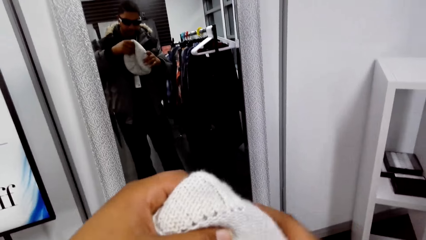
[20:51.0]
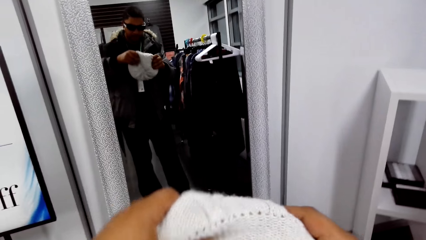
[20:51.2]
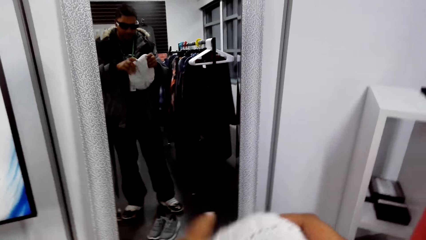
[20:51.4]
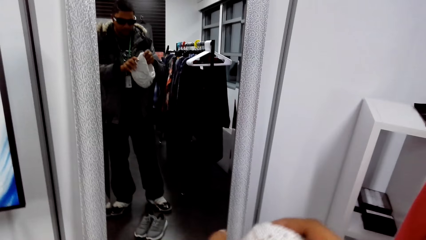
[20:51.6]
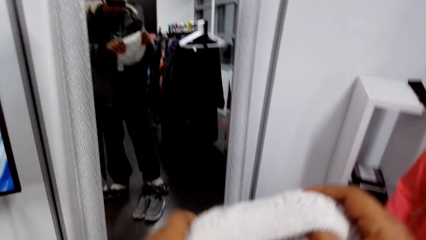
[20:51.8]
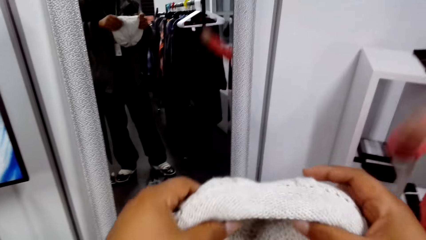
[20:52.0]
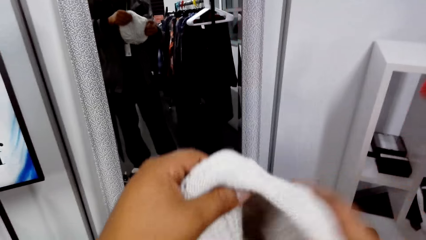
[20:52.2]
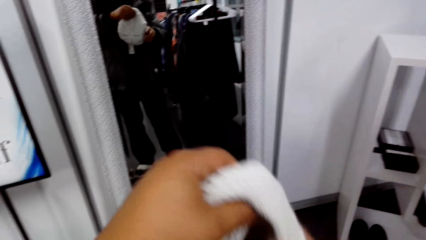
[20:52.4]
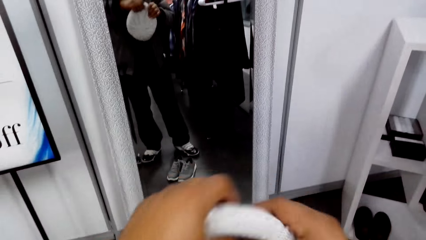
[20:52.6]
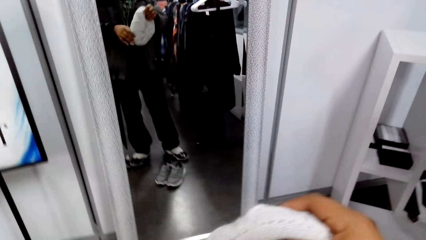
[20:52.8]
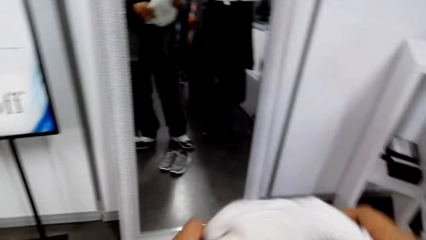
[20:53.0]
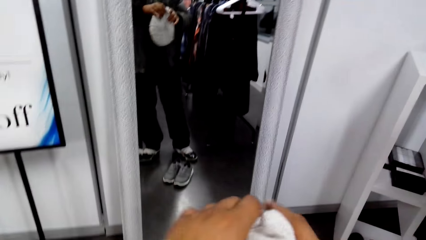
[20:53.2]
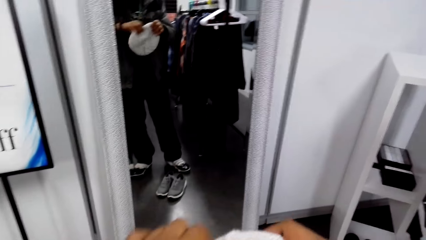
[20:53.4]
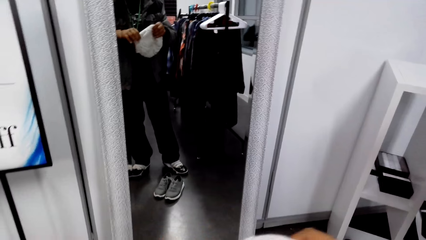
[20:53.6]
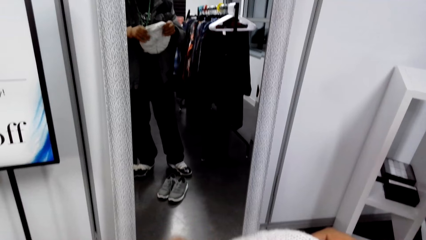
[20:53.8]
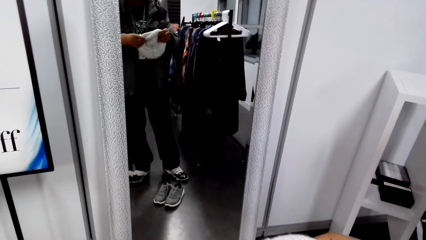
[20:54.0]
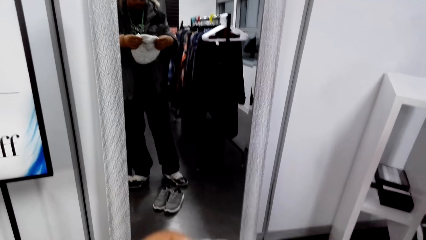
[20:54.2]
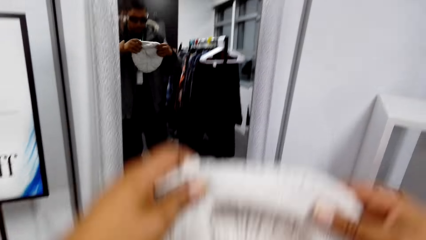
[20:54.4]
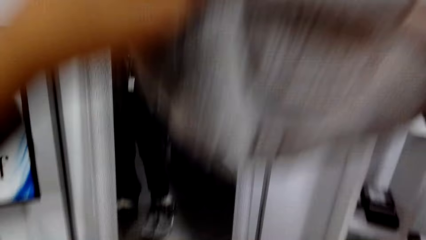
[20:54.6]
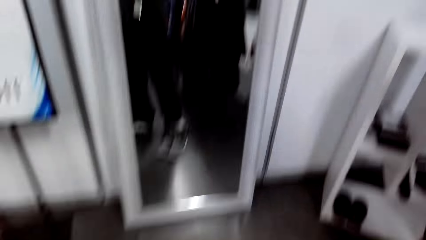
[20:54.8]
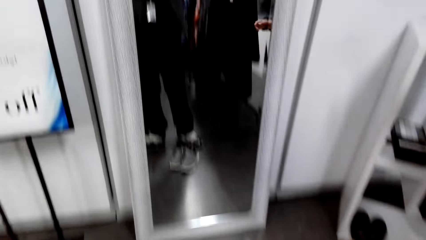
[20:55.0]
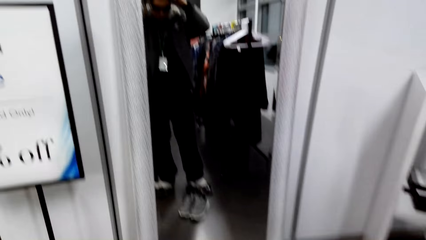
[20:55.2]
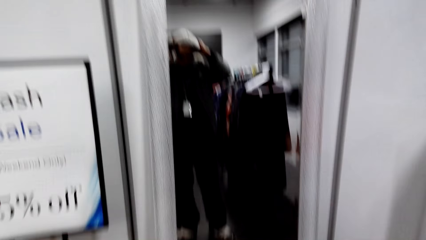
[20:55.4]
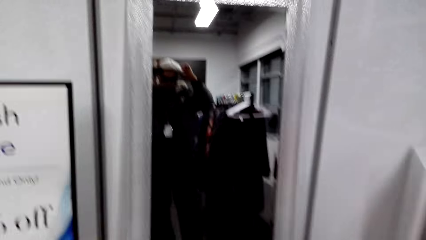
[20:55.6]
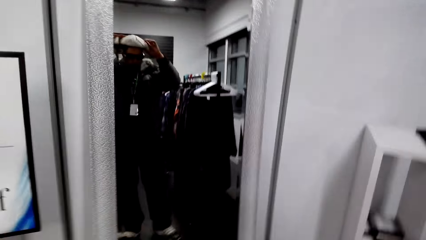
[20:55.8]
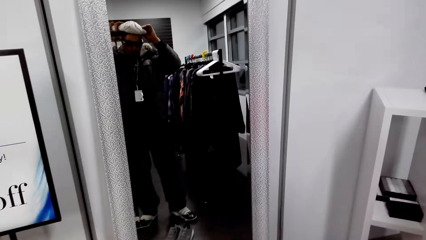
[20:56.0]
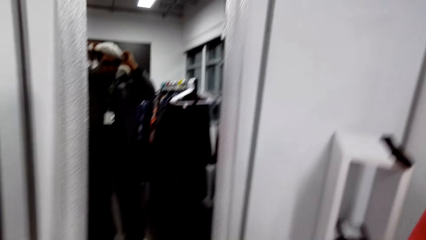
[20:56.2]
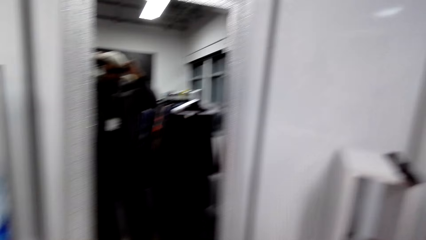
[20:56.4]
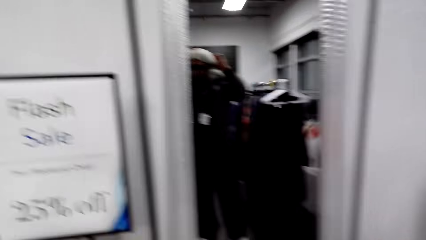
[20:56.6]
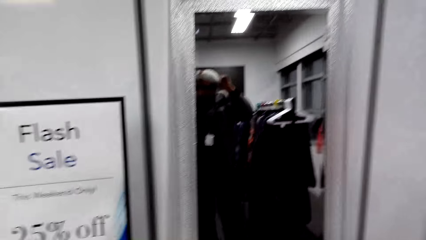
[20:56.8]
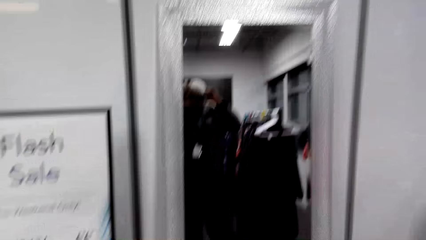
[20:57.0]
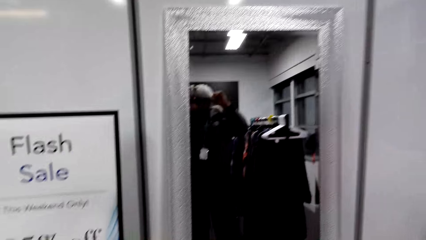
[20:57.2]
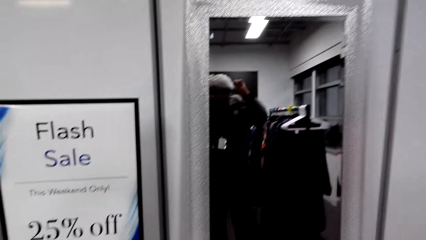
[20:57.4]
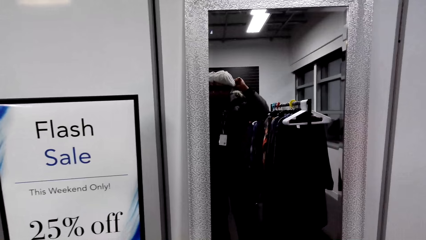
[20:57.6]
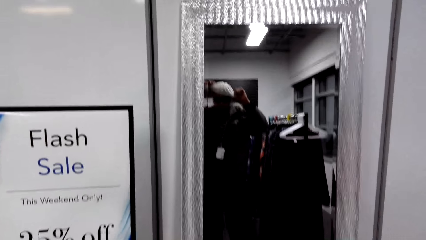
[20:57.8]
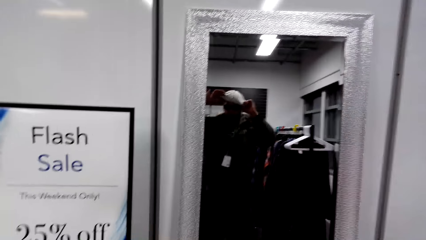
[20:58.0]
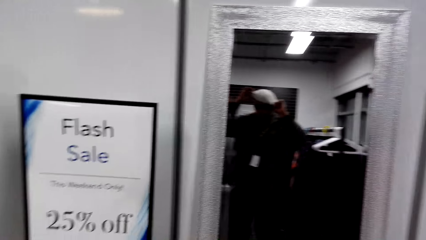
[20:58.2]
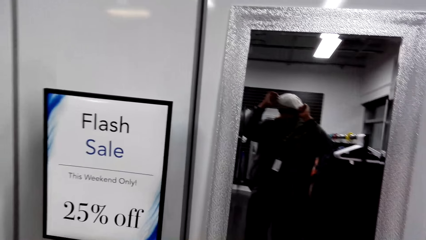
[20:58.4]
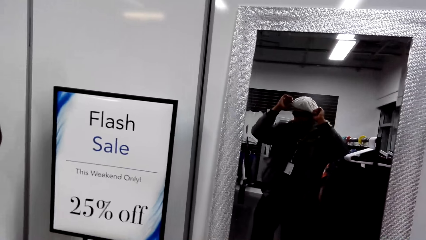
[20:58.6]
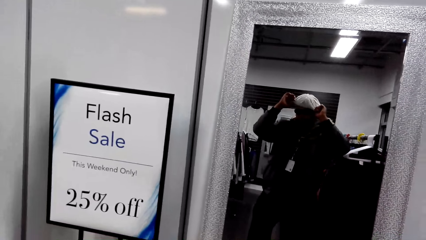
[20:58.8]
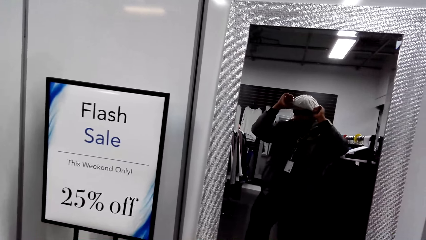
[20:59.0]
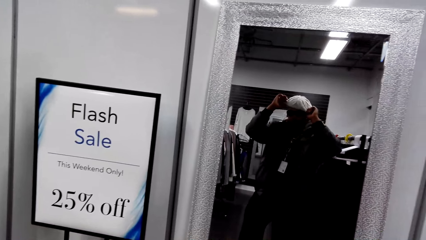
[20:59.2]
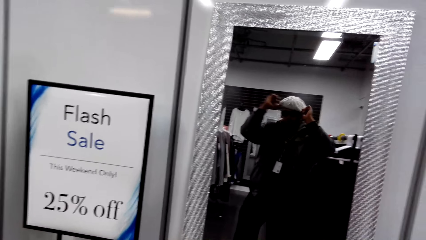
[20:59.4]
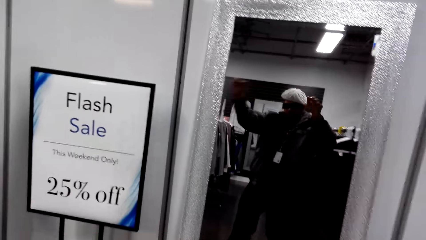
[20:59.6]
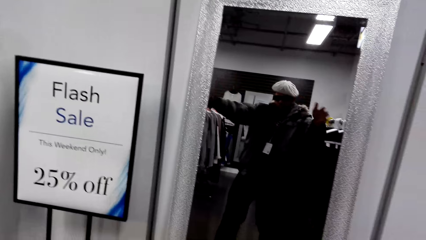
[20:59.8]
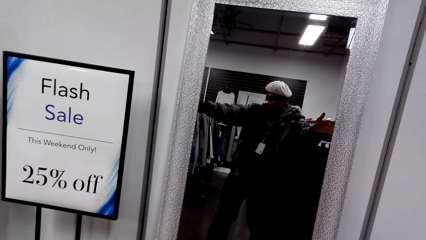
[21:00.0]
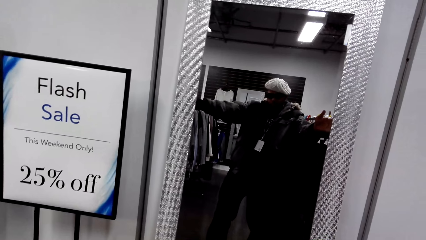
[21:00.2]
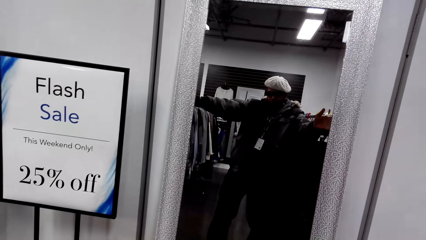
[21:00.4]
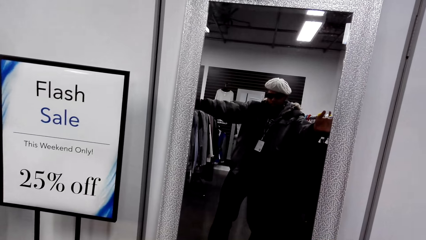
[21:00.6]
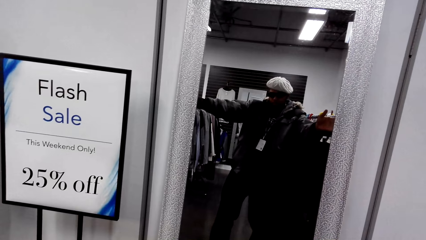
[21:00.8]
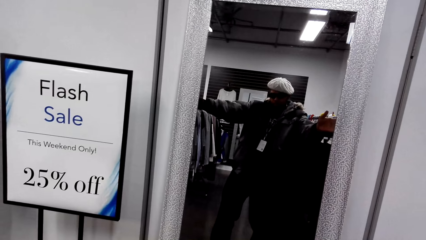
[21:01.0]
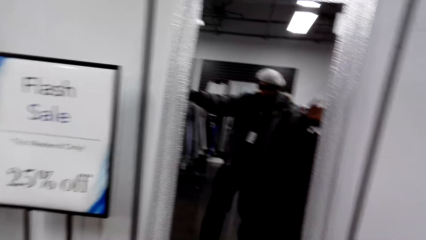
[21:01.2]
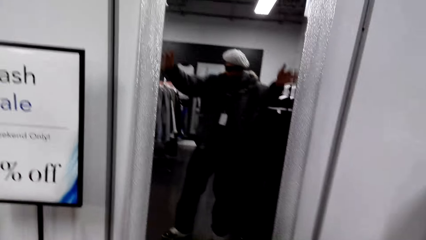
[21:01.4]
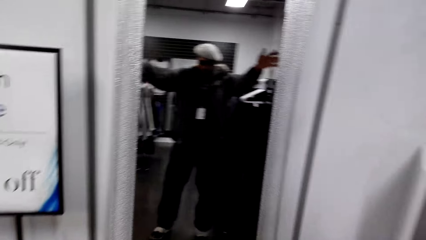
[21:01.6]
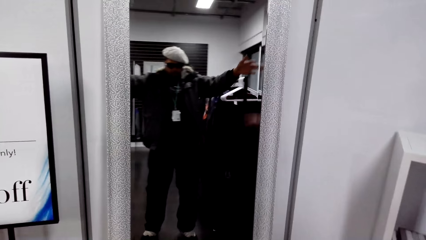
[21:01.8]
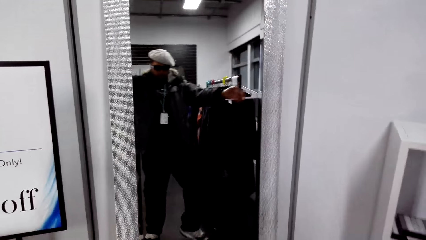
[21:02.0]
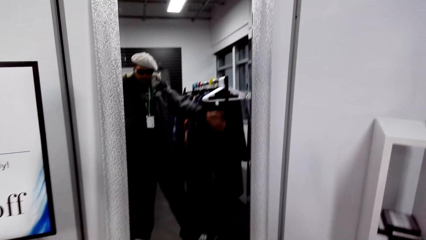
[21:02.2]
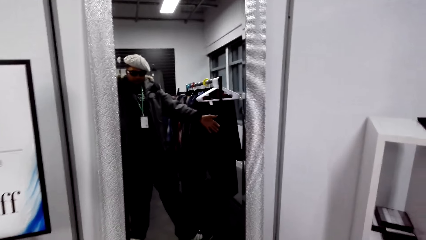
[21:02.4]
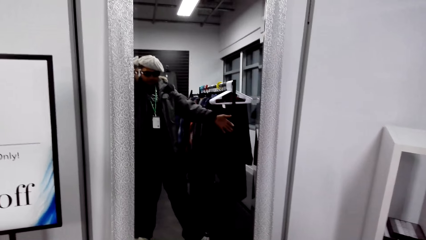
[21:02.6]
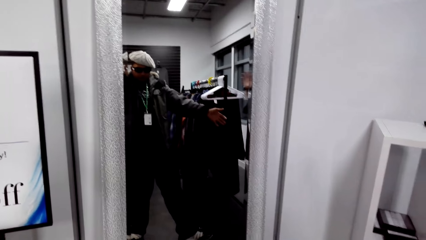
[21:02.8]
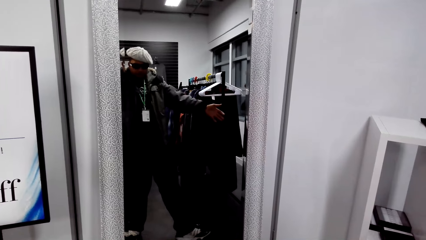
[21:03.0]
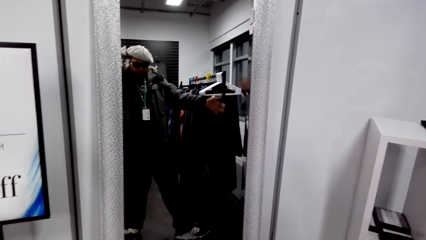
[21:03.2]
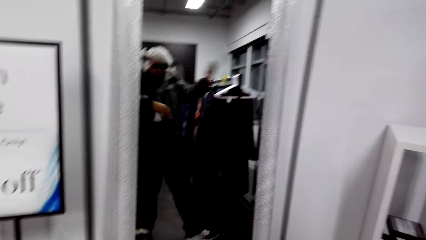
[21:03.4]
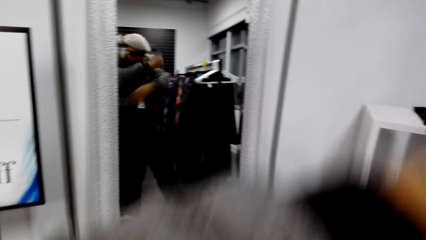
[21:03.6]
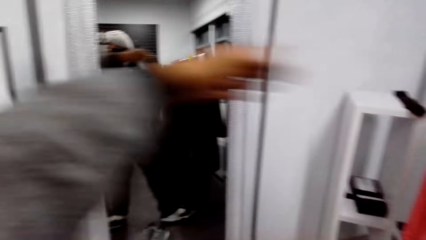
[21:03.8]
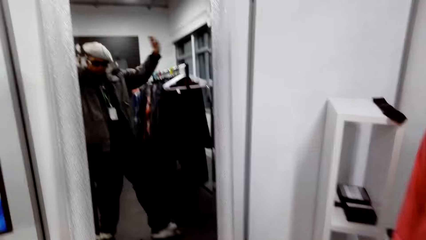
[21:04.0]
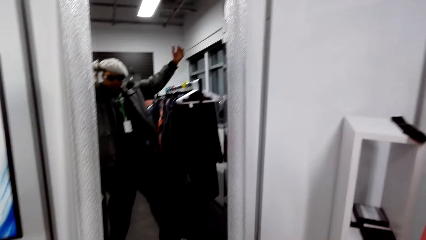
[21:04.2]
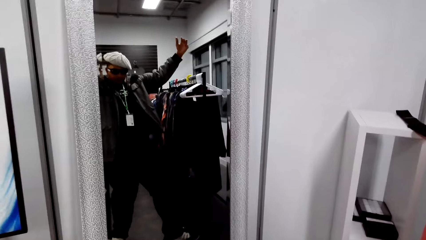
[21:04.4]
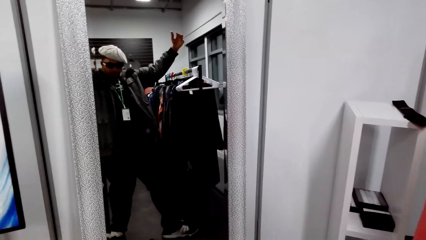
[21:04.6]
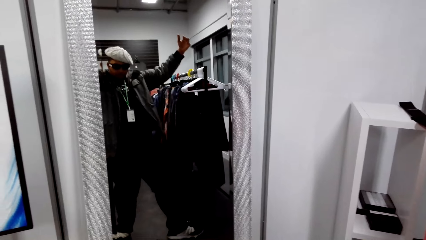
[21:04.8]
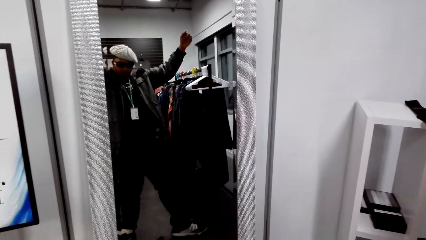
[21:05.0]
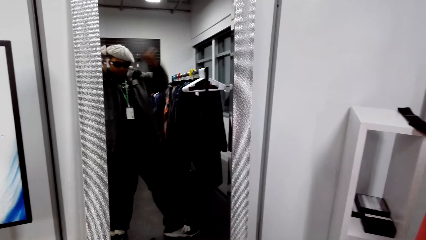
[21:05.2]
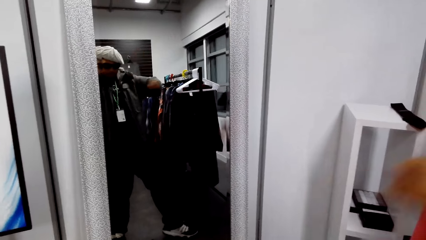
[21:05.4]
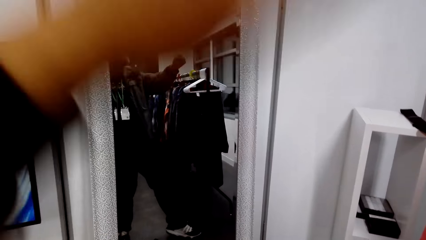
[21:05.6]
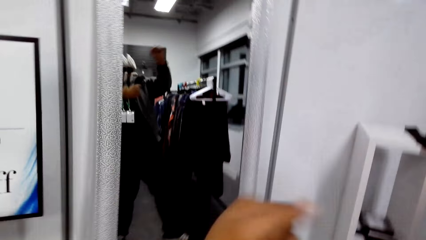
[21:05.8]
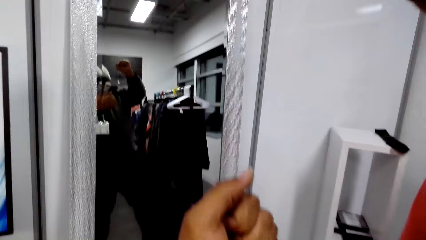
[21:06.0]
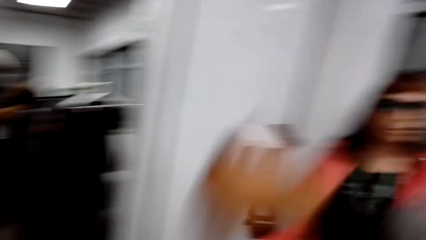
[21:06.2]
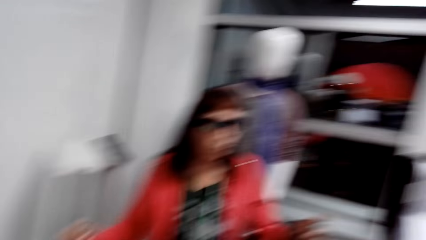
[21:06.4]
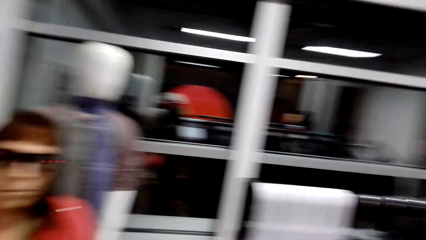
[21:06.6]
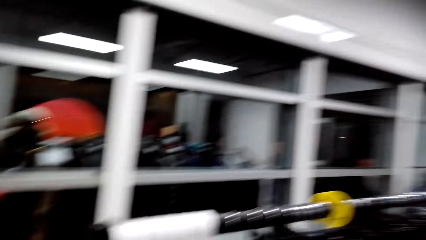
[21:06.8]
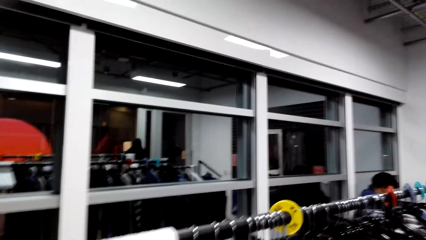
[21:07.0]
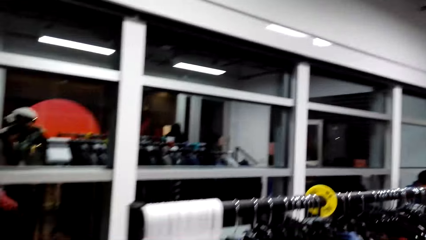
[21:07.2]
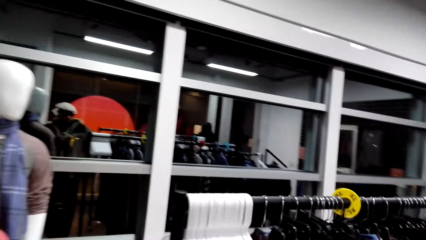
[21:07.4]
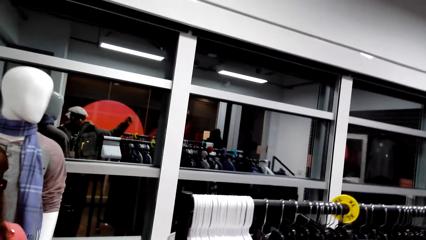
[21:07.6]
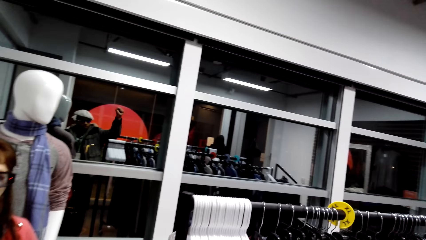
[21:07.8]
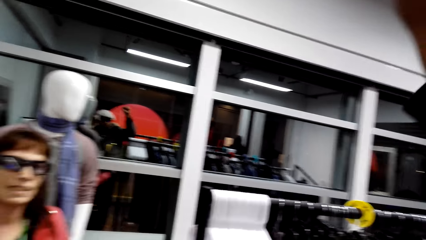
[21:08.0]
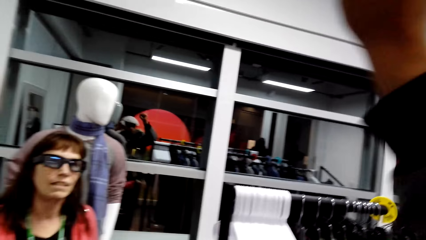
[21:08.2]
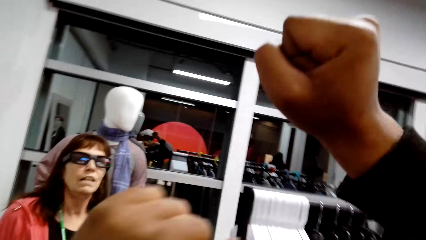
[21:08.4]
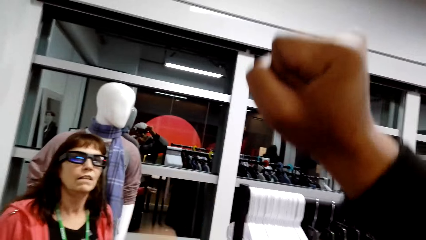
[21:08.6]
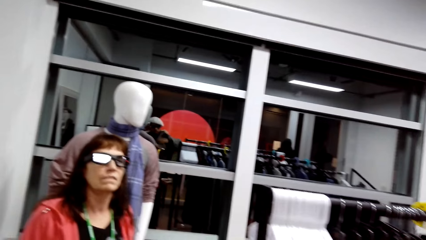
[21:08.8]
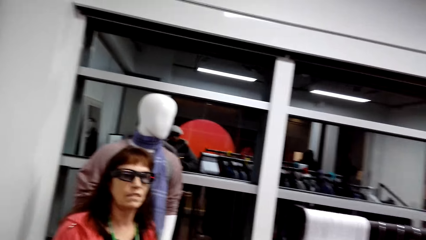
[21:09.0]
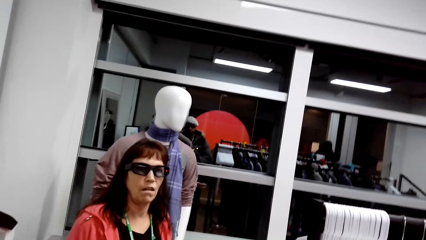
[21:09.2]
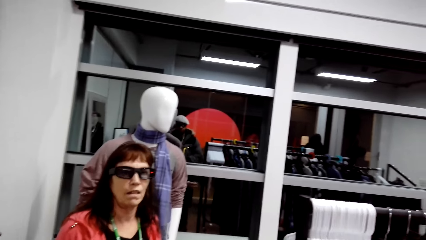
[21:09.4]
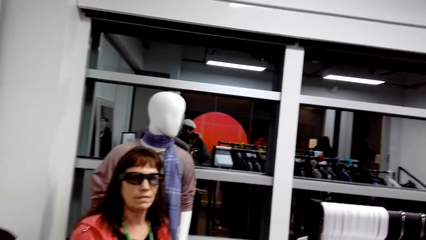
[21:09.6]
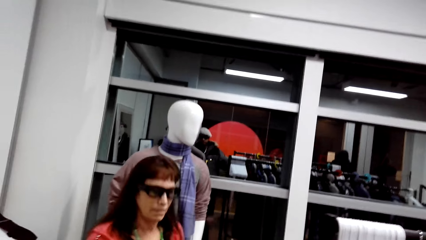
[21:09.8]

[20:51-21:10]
The camera wearer dialogues with a woman. They wear the knitted hat. They stand in front of a mirror. They look at themselves in the mirror. They move their arms. They dialogue with the woman.
